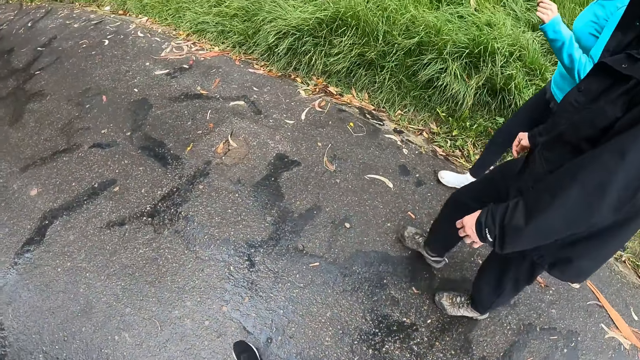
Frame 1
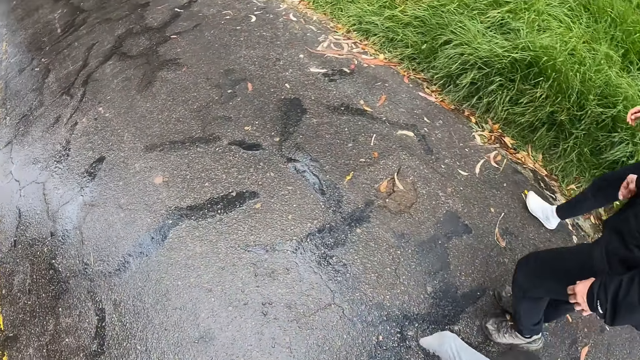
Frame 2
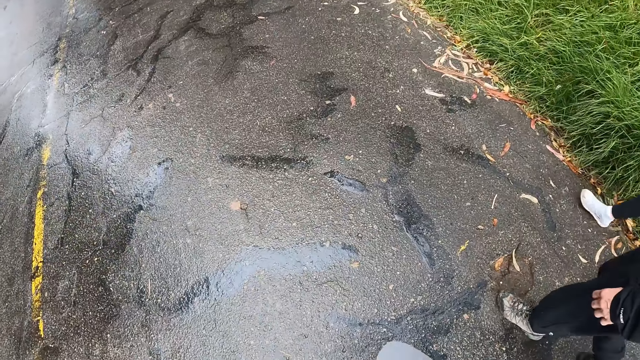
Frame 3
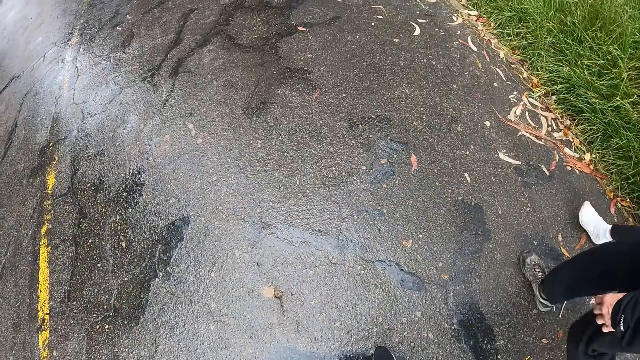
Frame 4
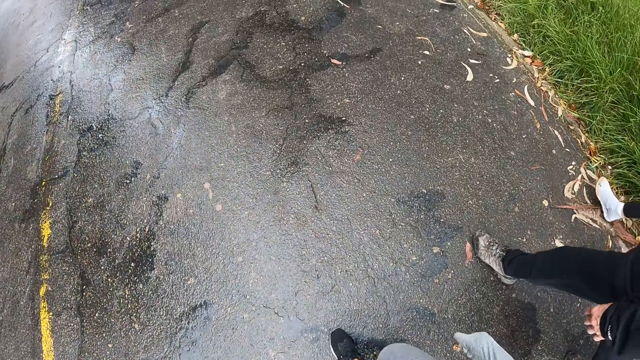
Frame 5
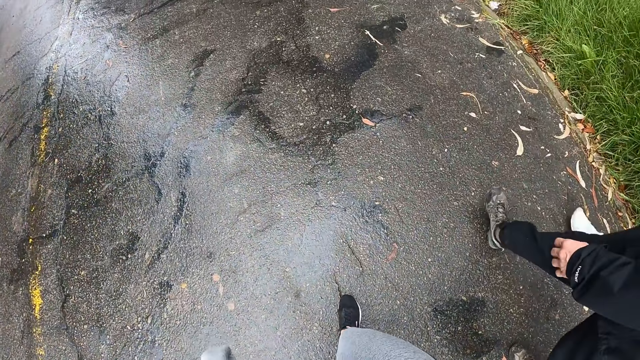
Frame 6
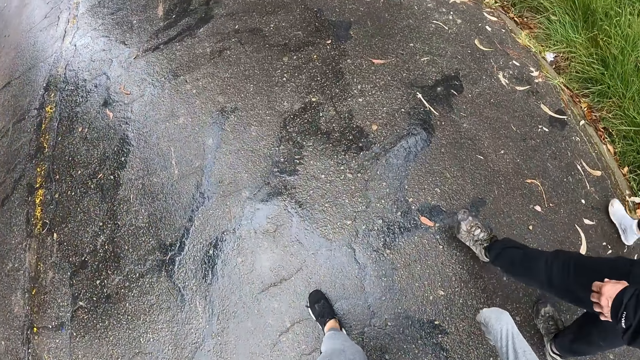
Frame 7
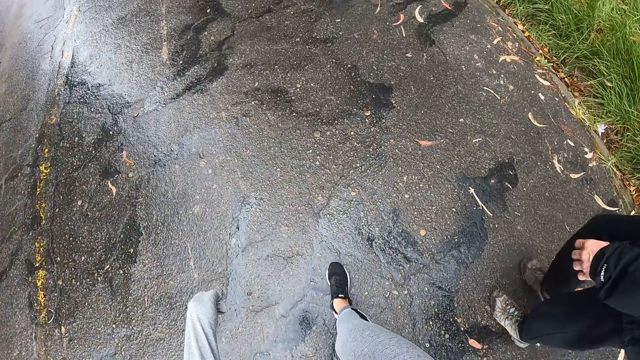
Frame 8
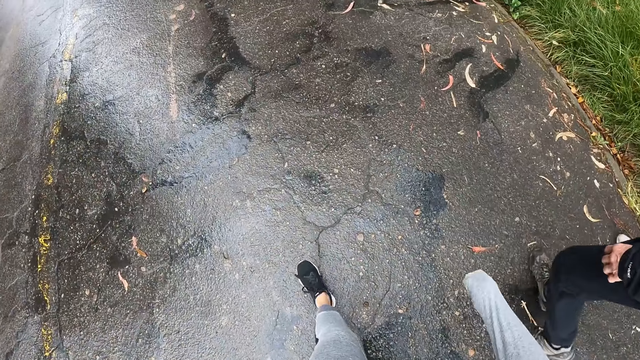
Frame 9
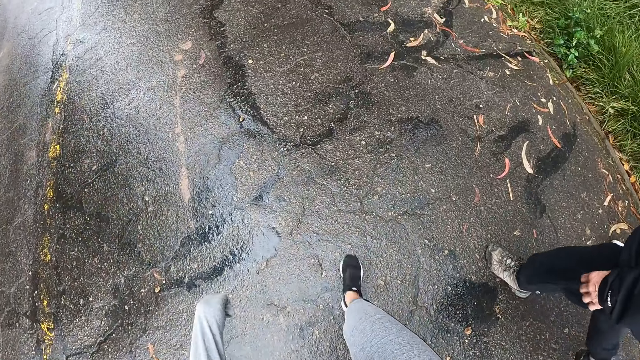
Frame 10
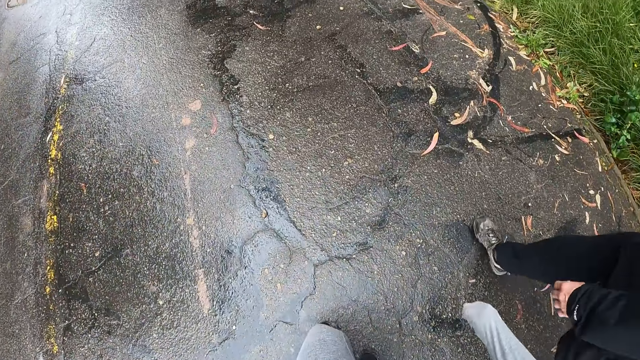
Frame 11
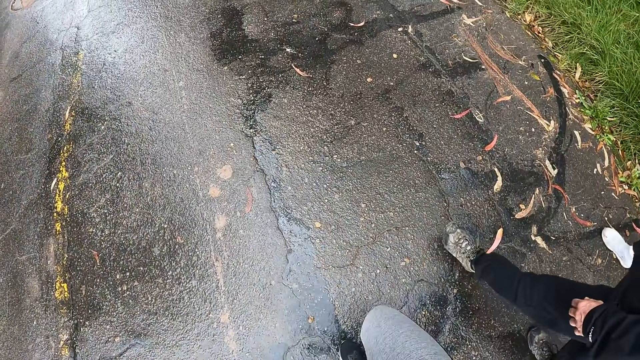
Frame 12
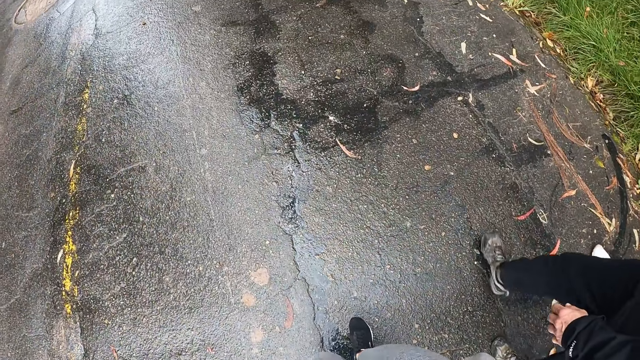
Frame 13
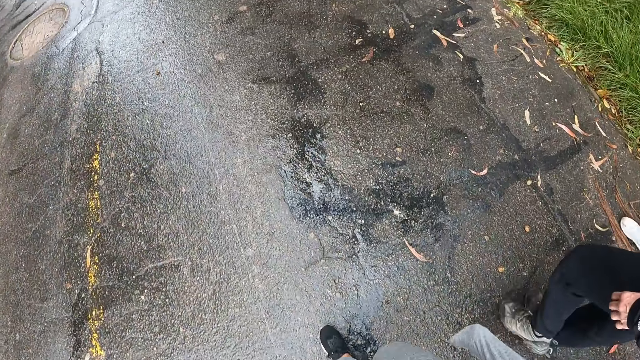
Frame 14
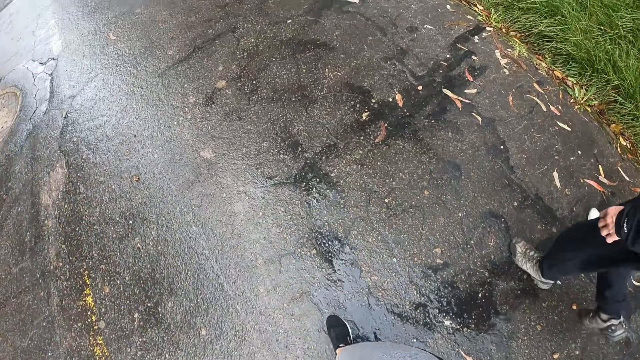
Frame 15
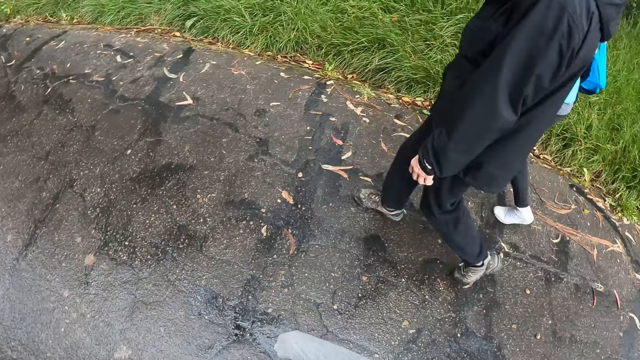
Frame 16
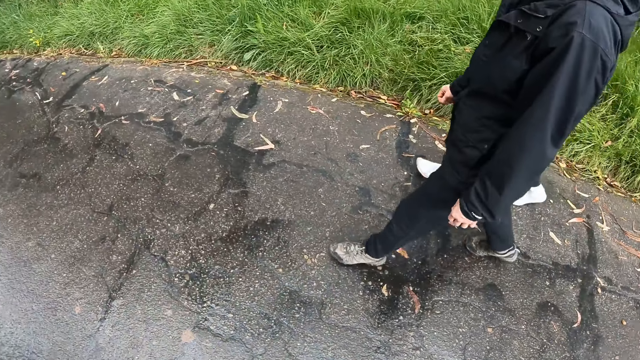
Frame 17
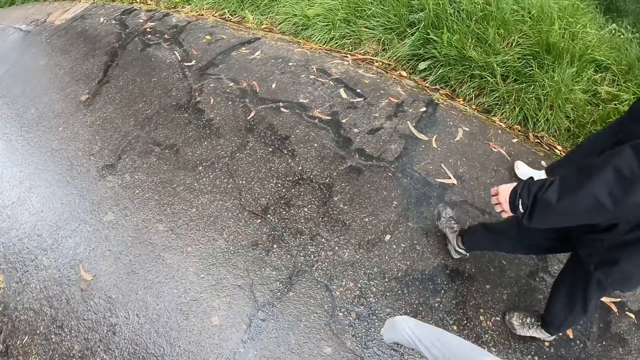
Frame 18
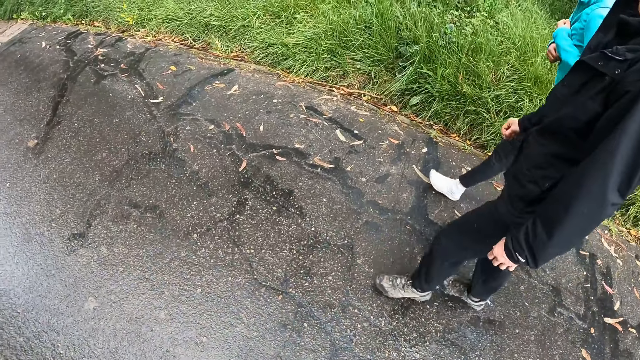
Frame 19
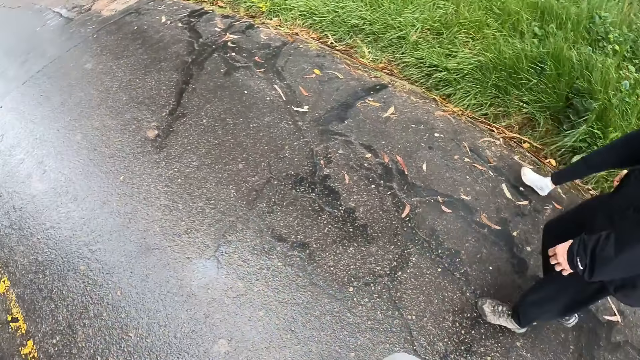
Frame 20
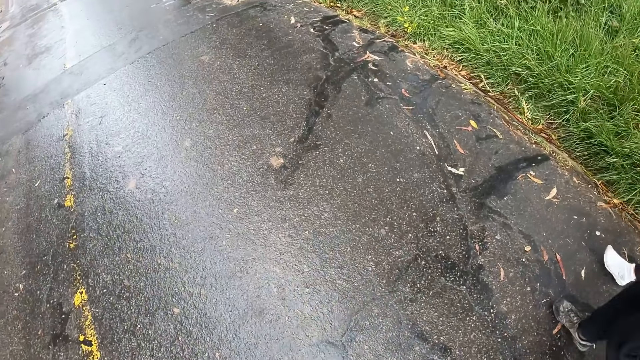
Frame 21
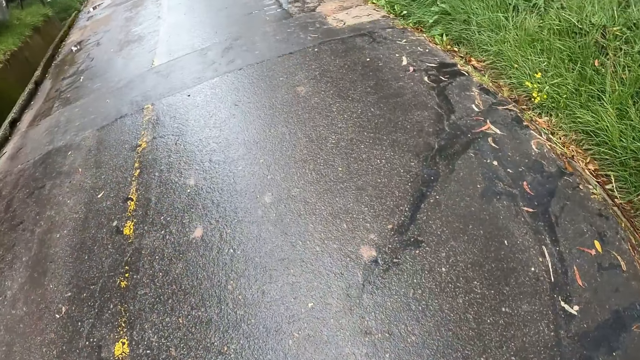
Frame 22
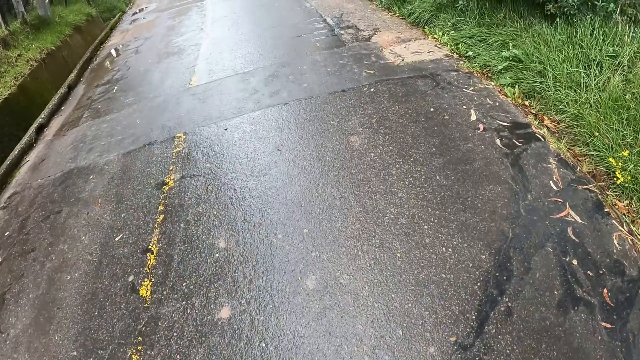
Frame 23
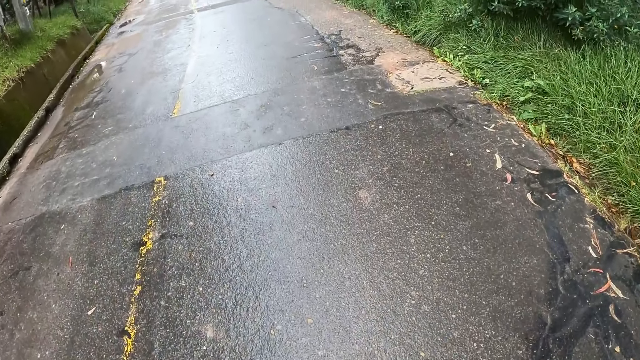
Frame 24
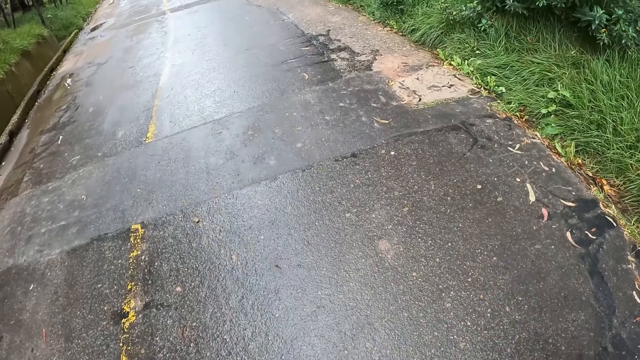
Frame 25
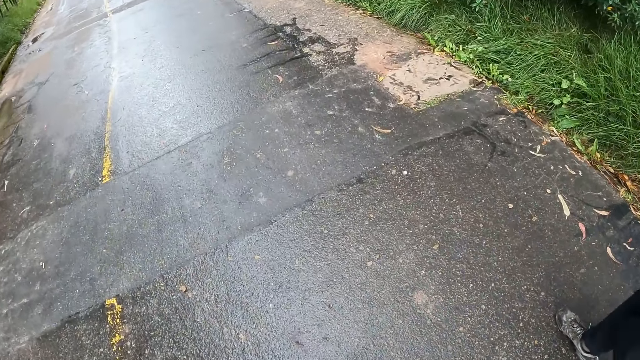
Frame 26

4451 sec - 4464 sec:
The camera wearer looks around on the road. They walk on the road with a person and a lady. They look around on the road. The lady grabs a blue jumper with her left hand. The camera wearer walks on the road with the person and the lady.

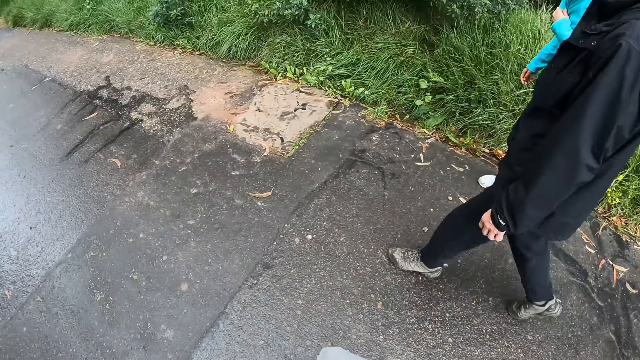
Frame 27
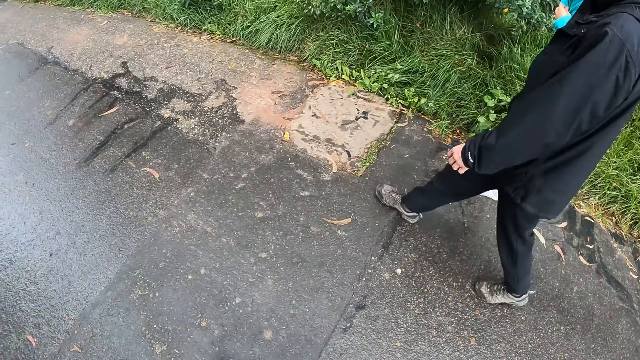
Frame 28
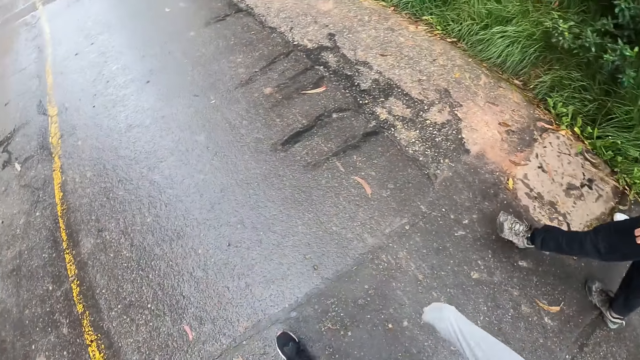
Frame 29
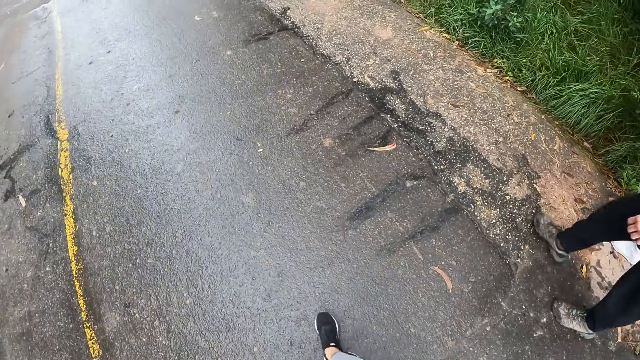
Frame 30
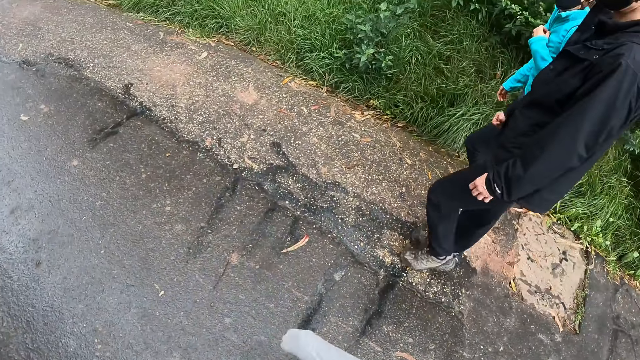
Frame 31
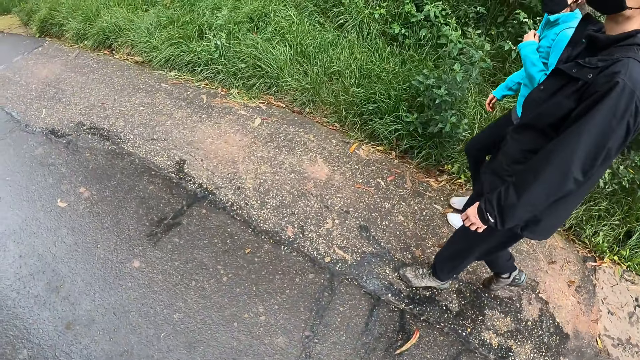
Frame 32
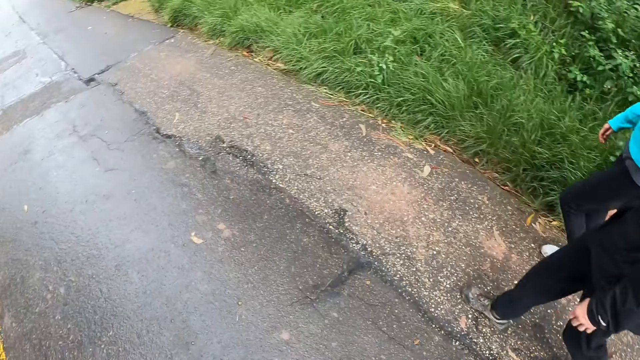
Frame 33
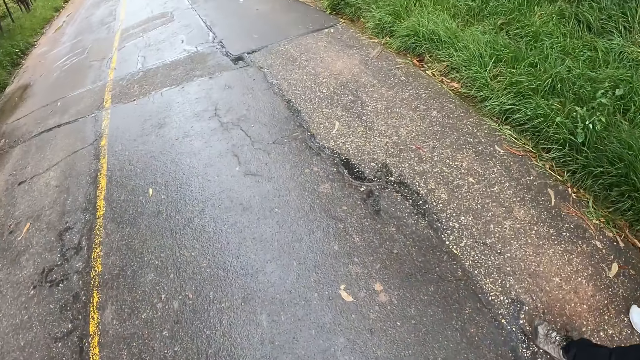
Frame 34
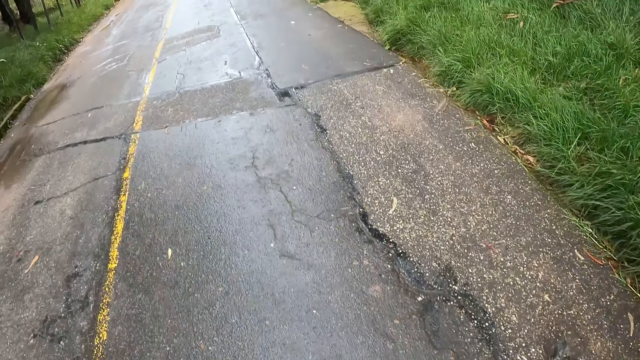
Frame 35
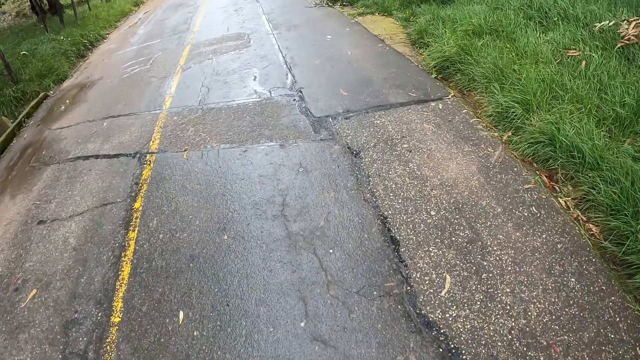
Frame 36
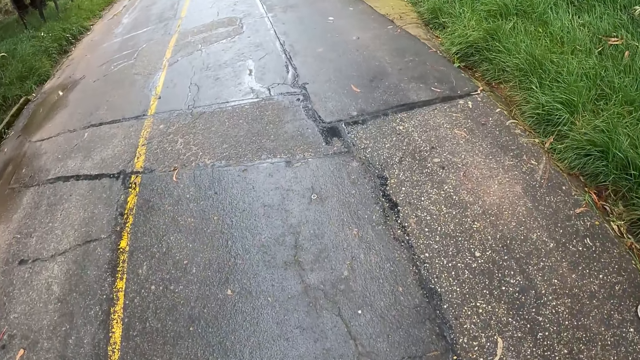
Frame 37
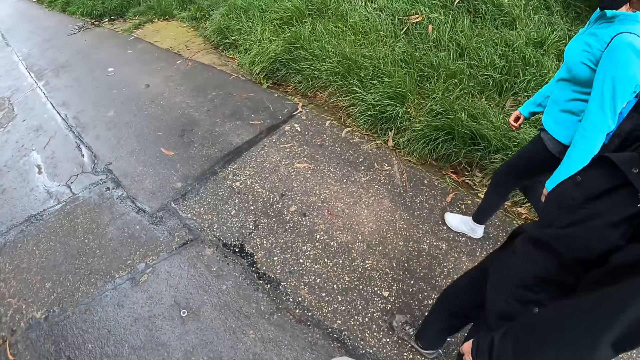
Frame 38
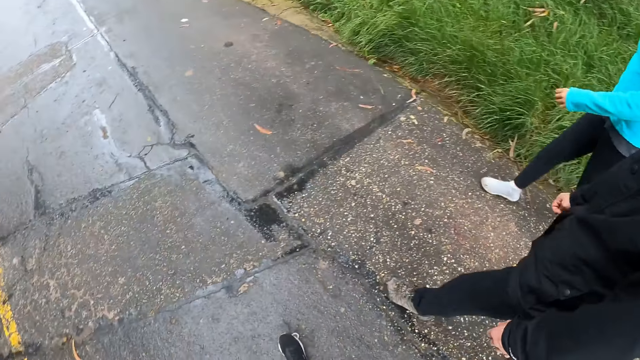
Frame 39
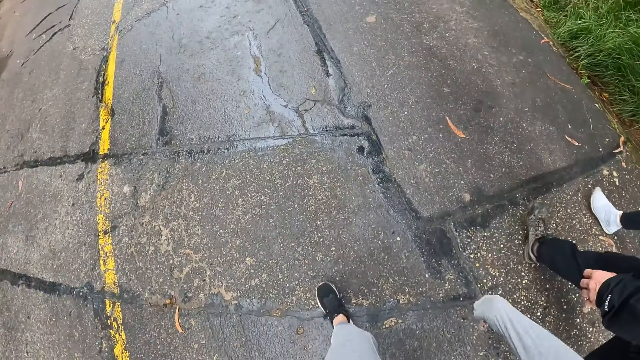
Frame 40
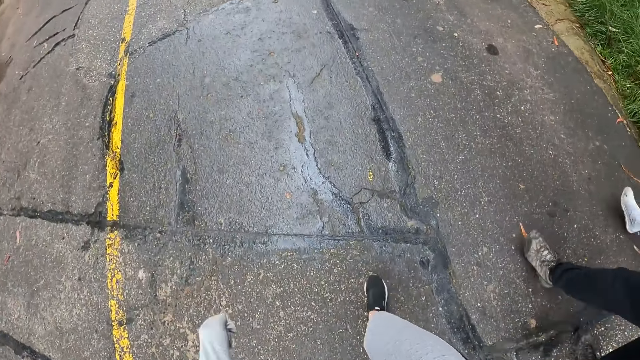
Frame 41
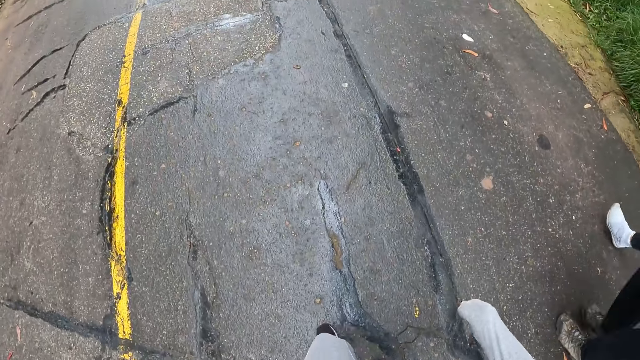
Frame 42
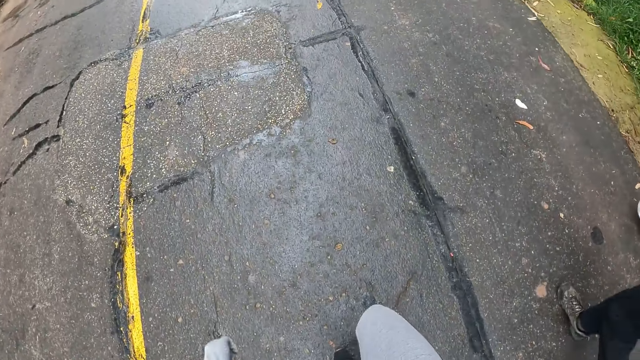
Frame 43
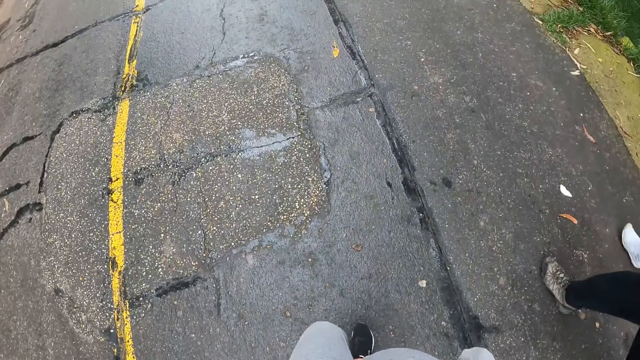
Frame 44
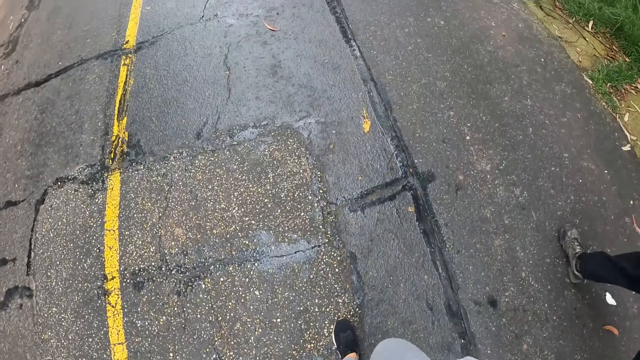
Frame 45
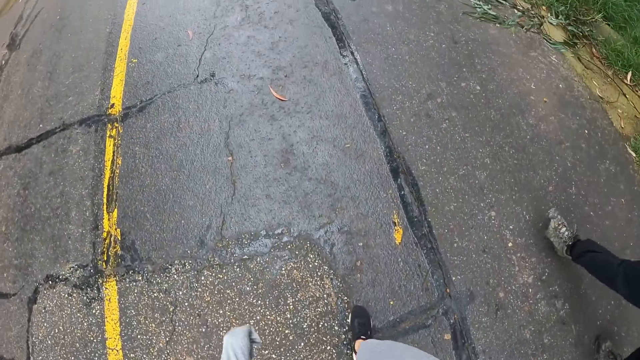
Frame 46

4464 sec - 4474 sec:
A lady grabs a blue jumper with her left hand. The camera wearer walks on the road with a person and the lady.
